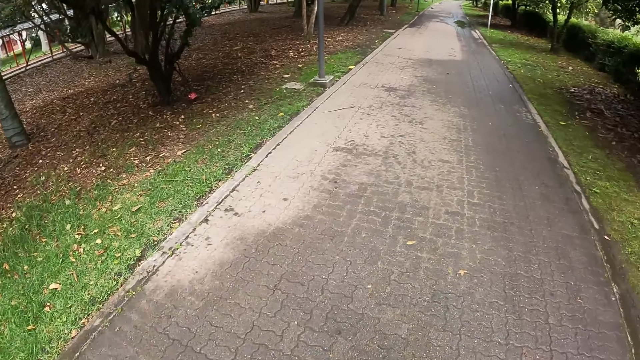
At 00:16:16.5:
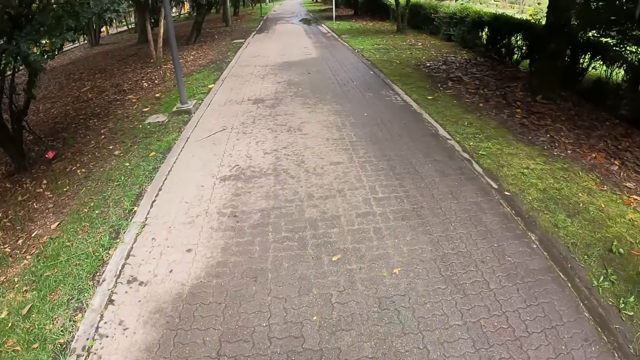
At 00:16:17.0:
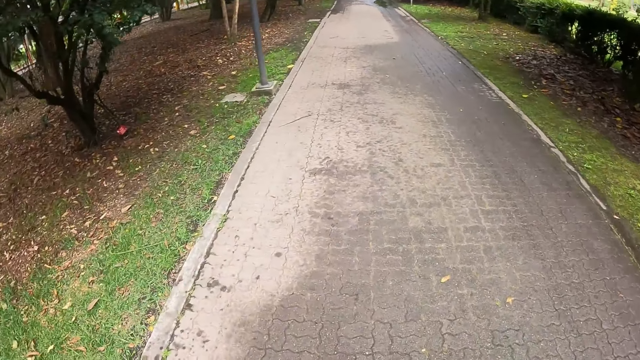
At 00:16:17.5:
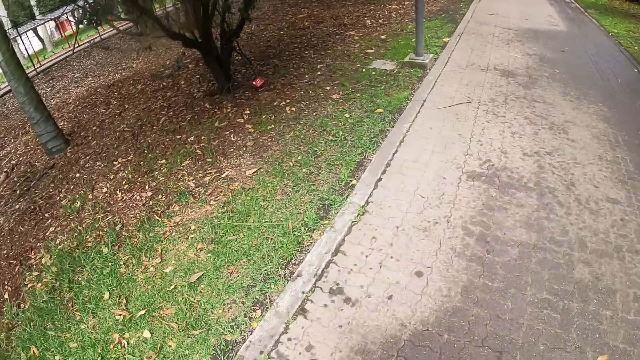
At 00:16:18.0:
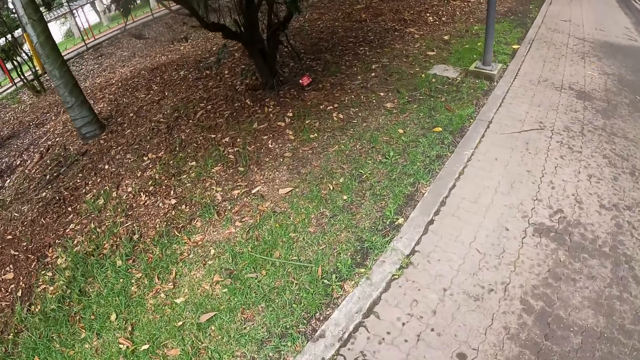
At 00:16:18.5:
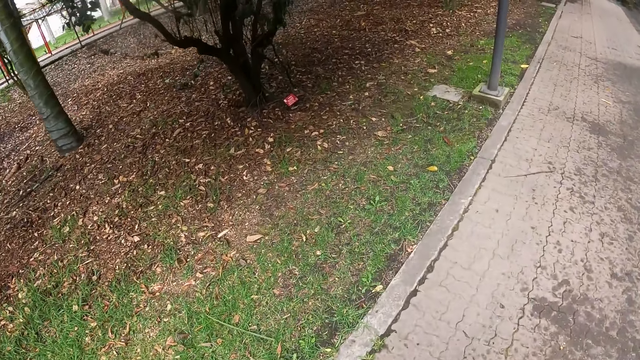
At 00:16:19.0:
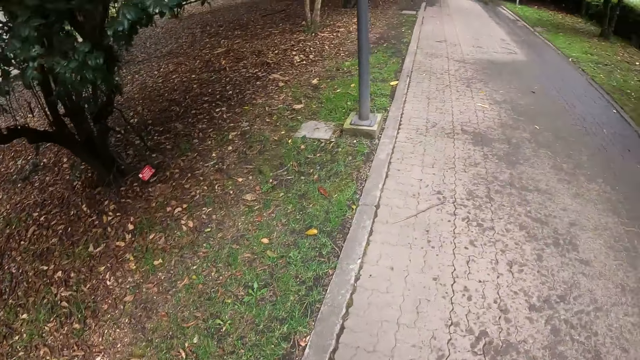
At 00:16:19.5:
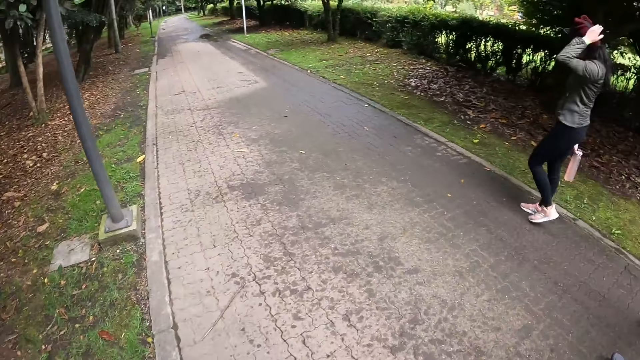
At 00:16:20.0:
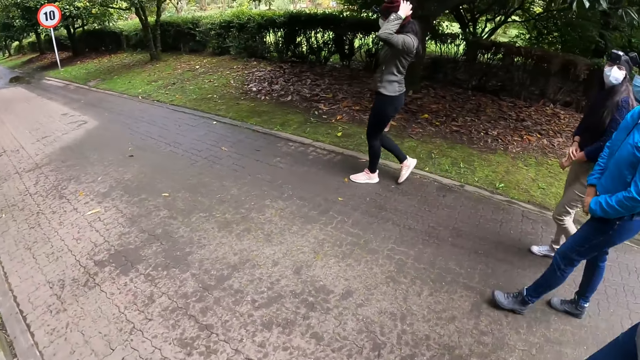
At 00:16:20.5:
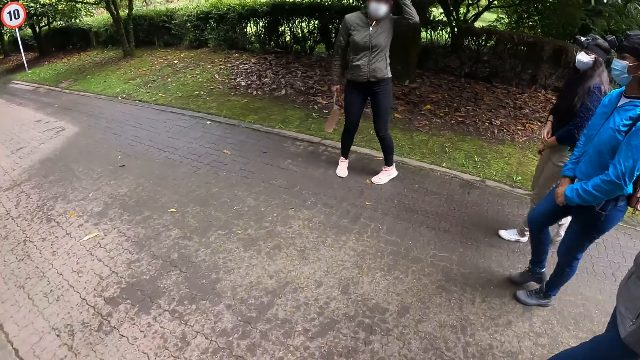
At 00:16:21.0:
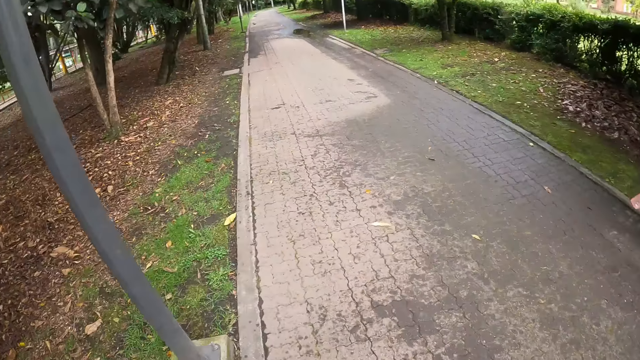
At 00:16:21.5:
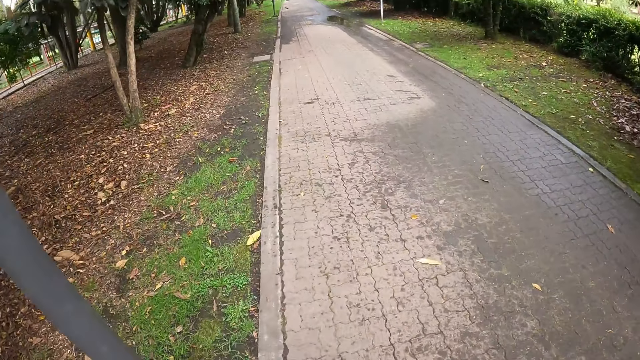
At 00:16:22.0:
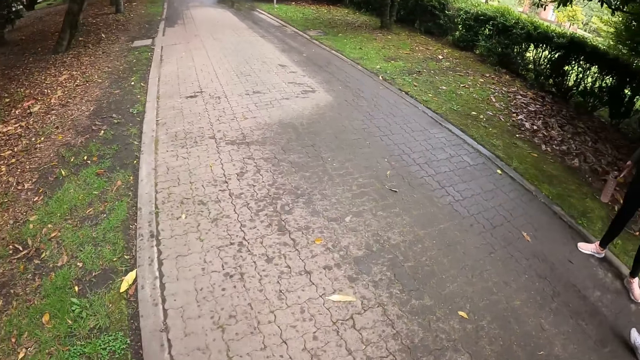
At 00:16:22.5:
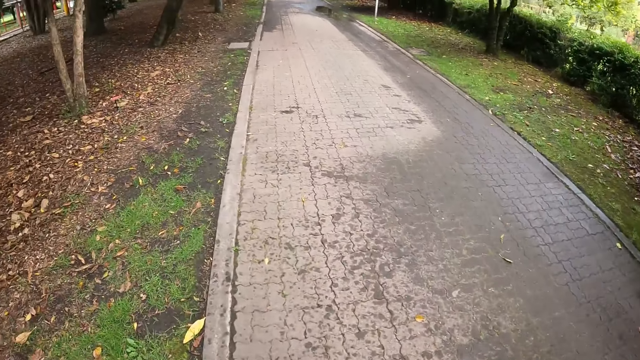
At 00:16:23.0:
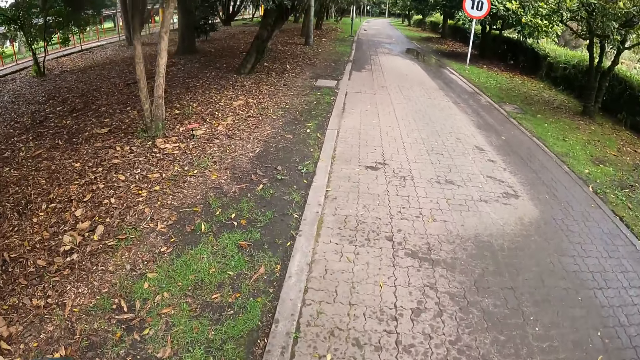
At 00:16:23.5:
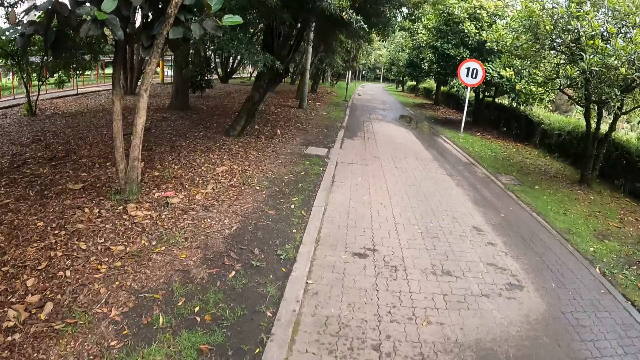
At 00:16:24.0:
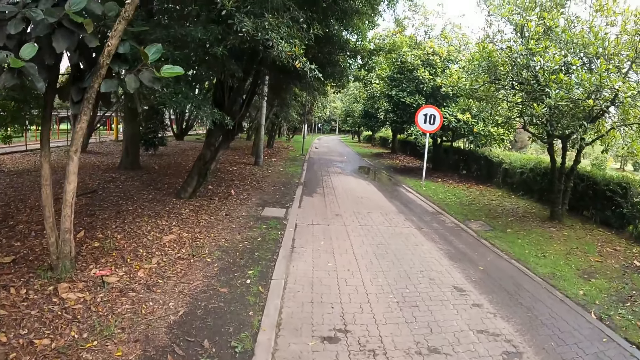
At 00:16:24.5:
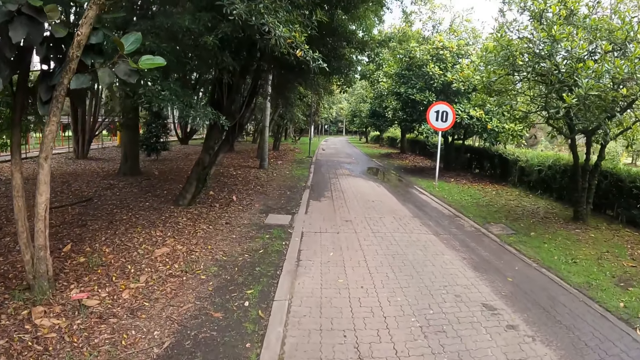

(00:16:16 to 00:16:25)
The woman adjusts her hair with her right hand.

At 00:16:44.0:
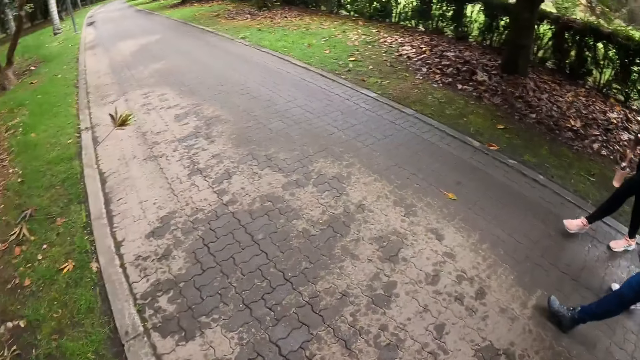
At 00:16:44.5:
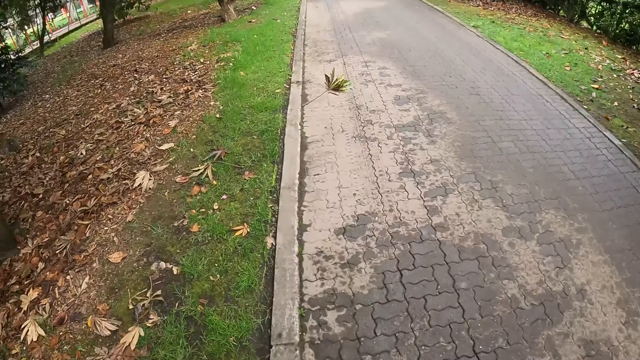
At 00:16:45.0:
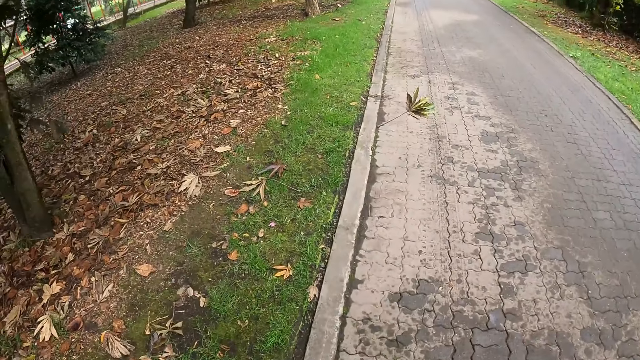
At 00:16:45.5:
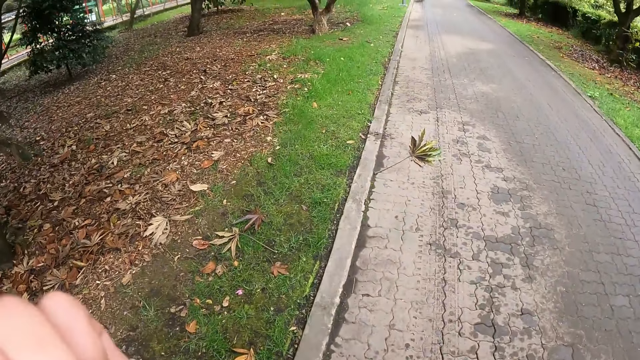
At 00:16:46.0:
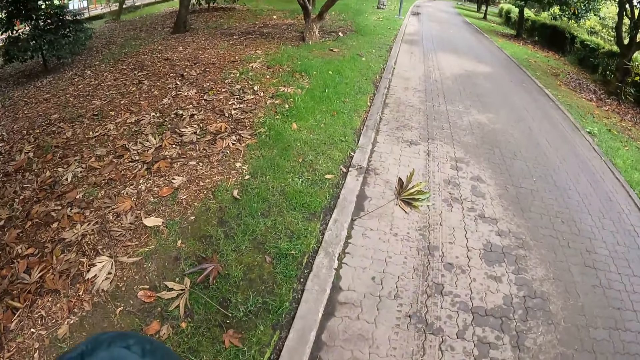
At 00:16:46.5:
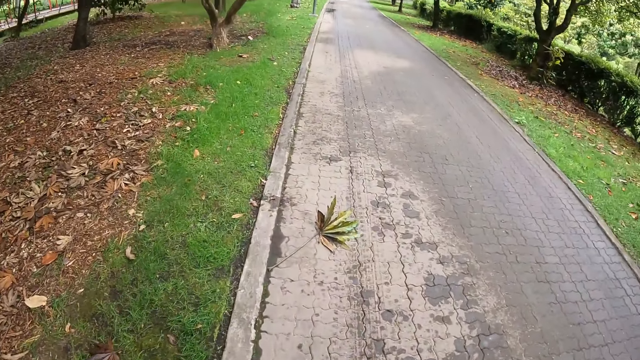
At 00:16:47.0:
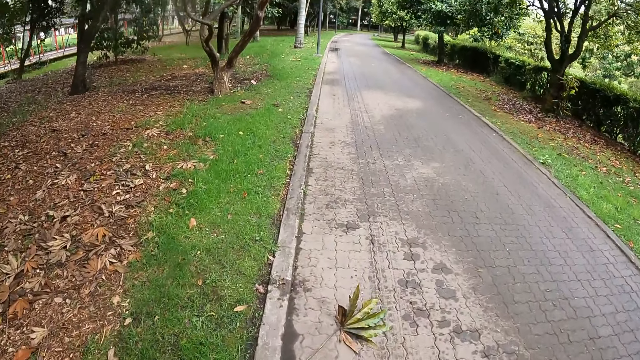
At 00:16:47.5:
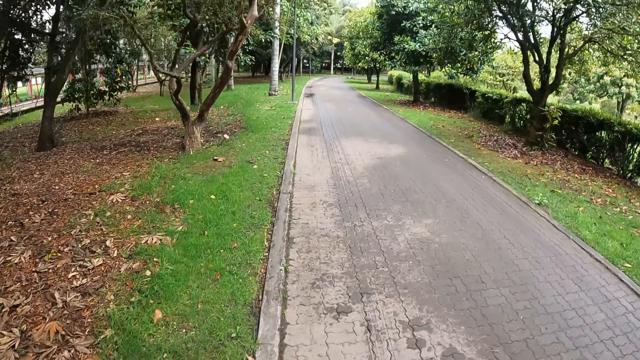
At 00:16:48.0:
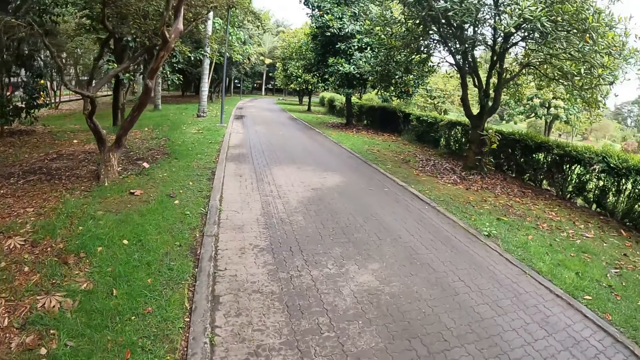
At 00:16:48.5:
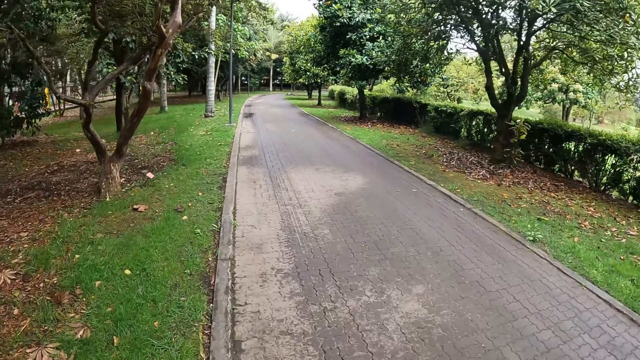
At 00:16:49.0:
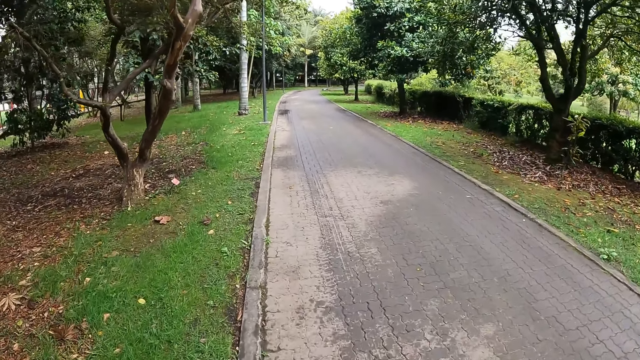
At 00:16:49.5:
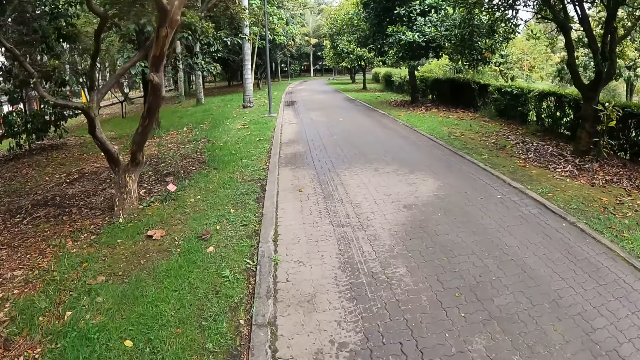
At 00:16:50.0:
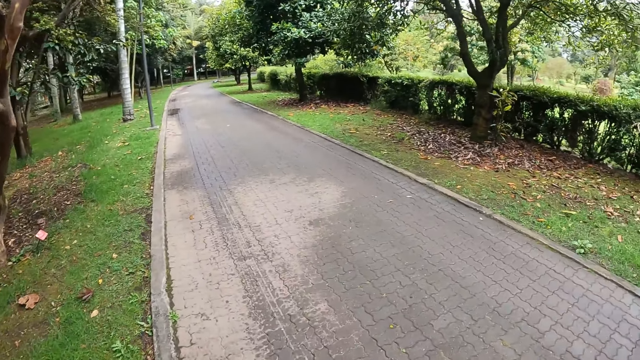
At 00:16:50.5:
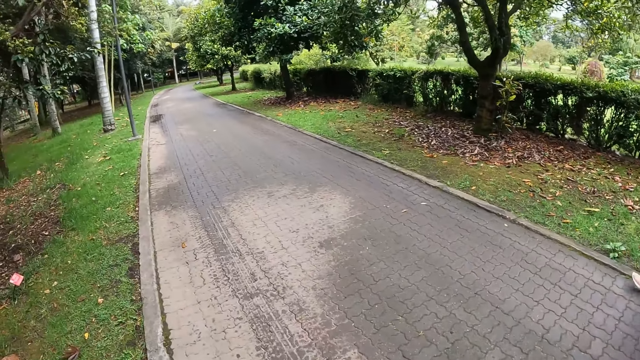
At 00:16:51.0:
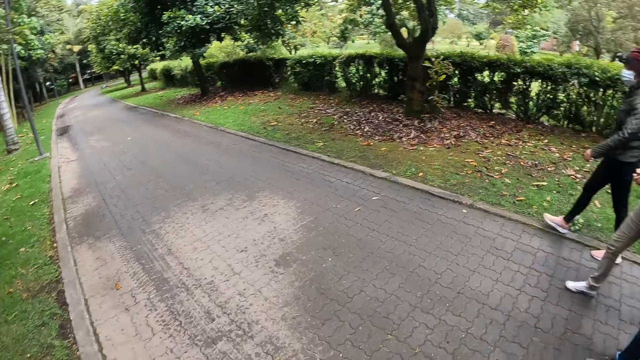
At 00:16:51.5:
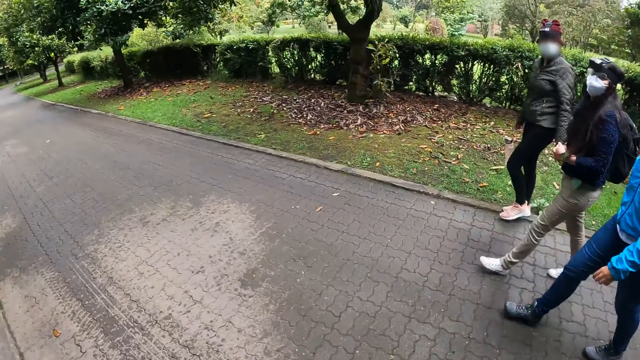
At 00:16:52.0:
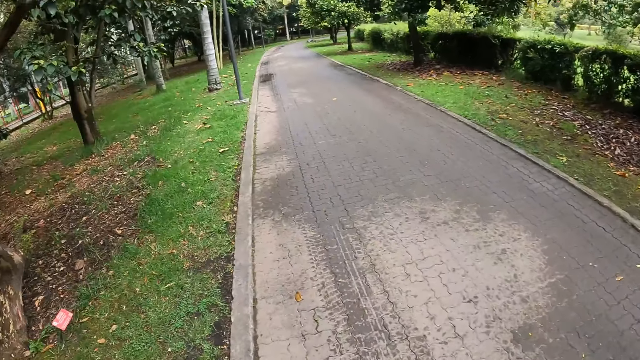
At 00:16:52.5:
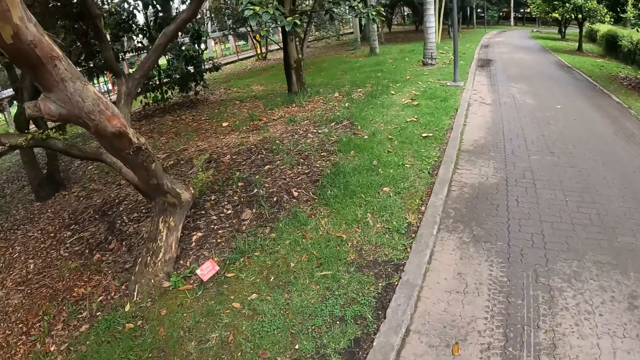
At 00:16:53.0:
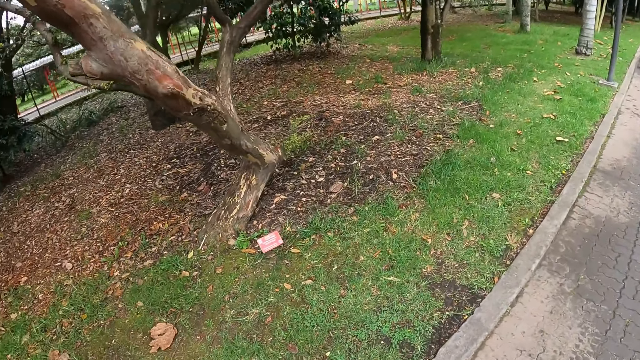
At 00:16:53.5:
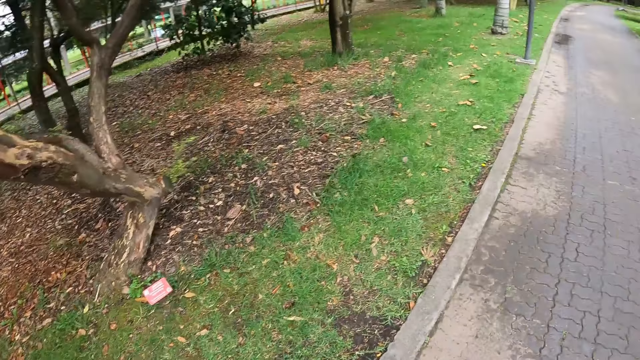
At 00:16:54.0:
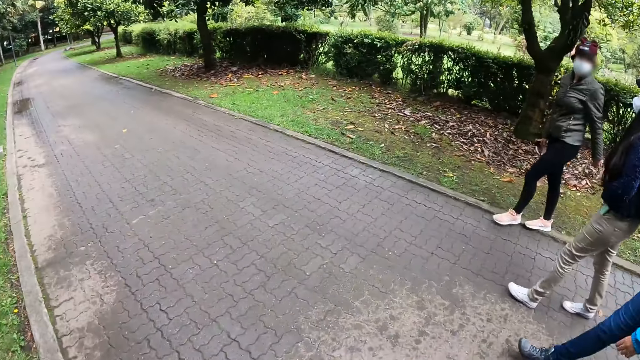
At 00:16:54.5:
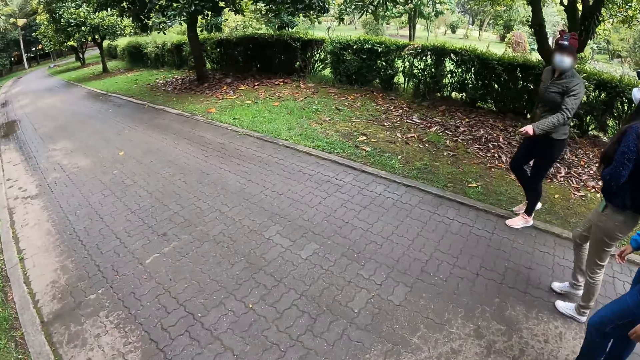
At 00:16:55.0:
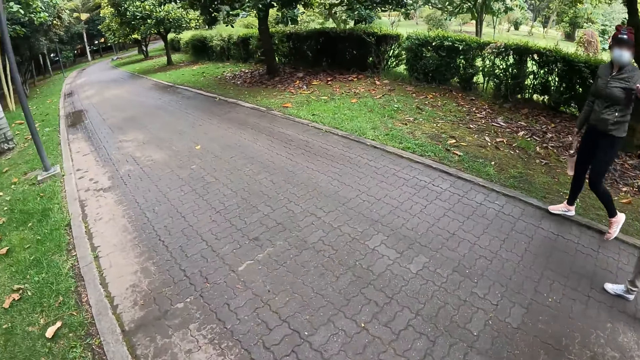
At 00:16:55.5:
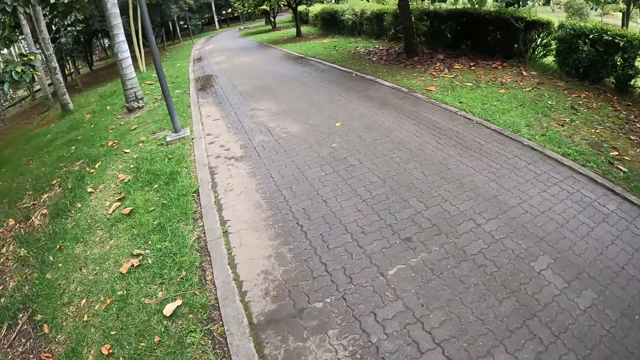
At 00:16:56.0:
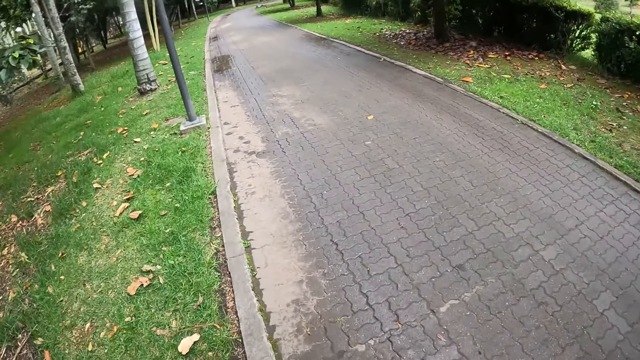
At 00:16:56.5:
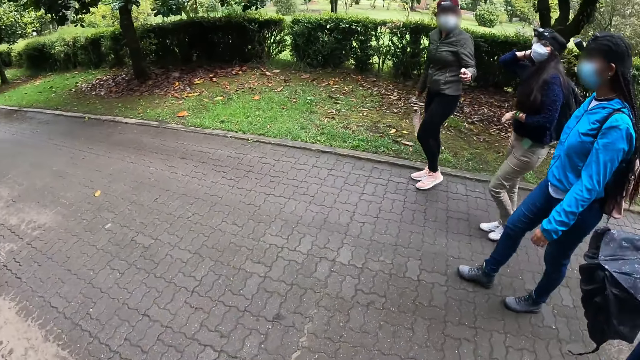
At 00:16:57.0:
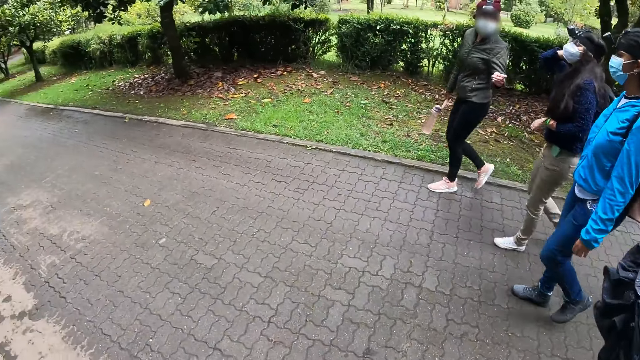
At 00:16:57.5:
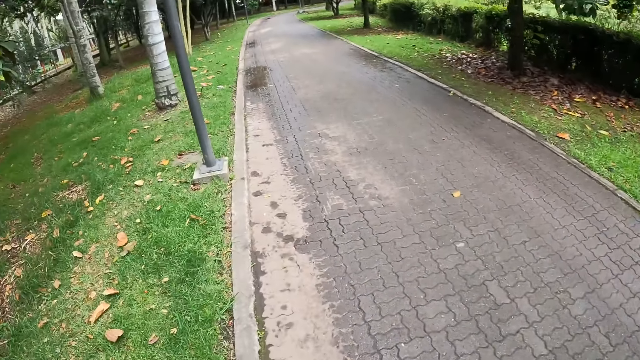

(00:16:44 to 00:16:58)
The camera wearer raises her left hand towards her face. The woman interacts with the camera wearer and others.
